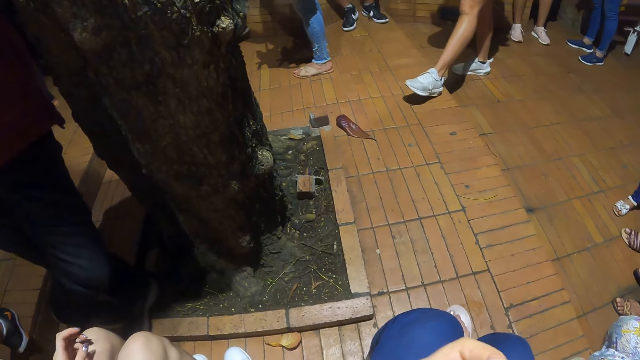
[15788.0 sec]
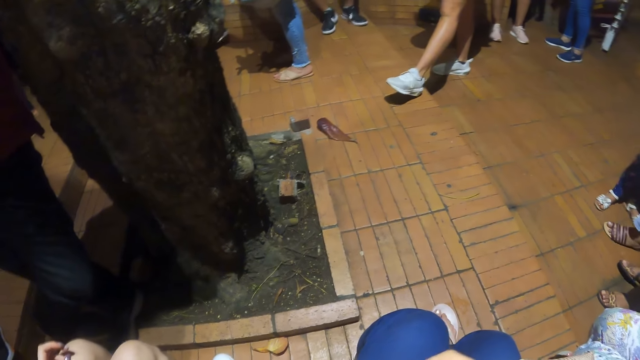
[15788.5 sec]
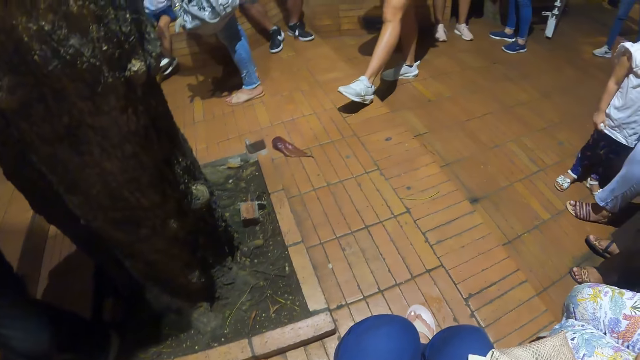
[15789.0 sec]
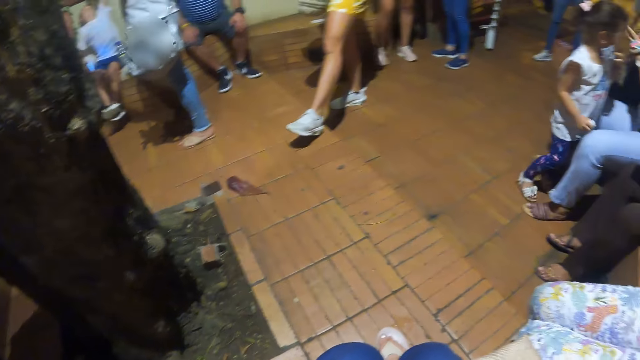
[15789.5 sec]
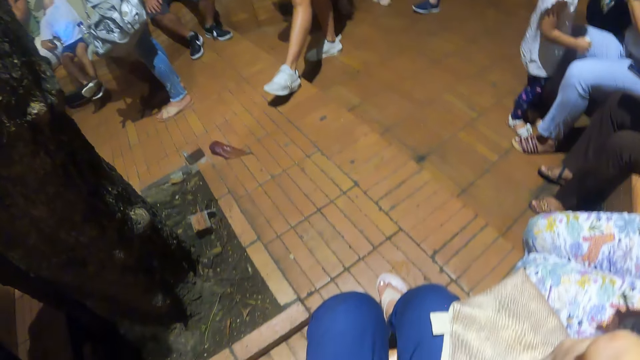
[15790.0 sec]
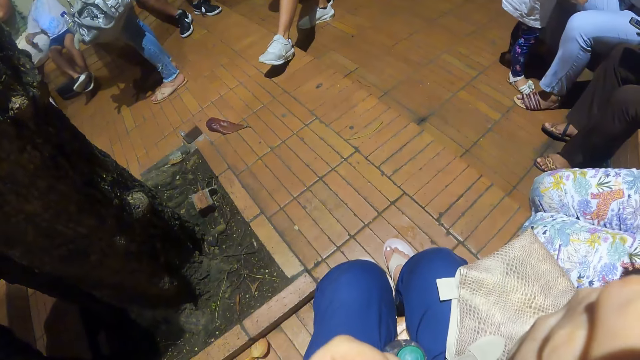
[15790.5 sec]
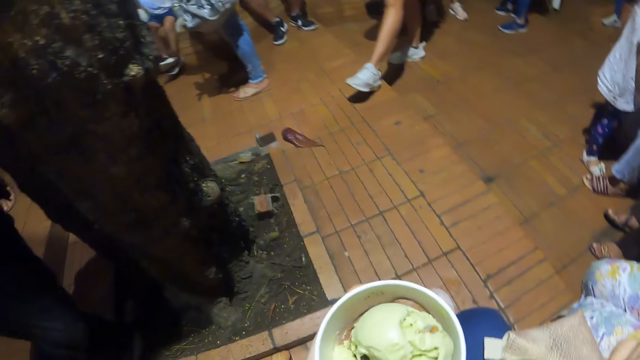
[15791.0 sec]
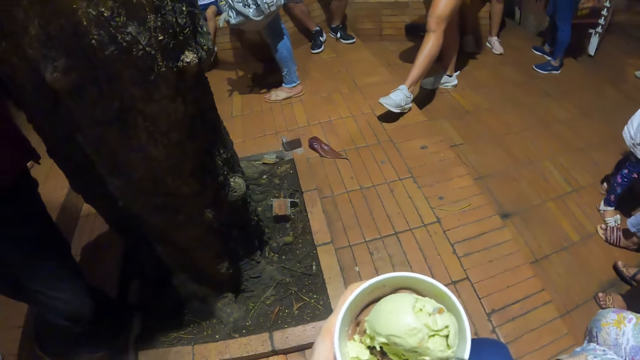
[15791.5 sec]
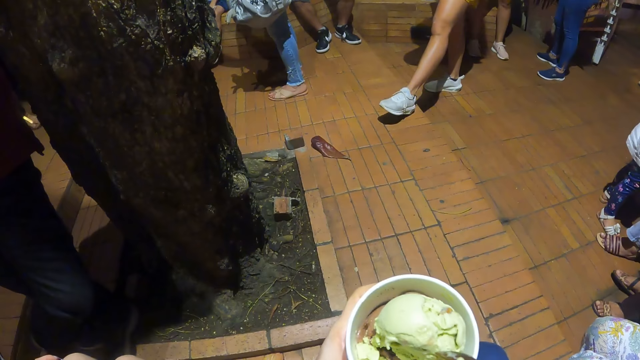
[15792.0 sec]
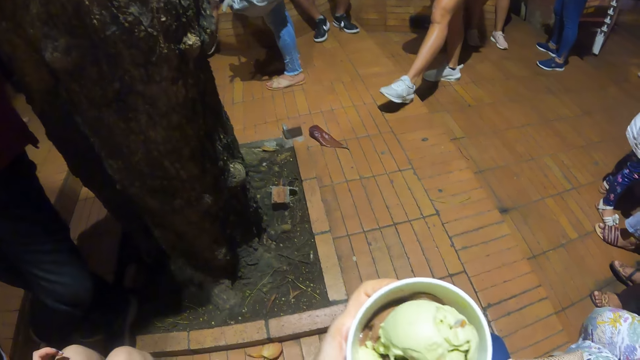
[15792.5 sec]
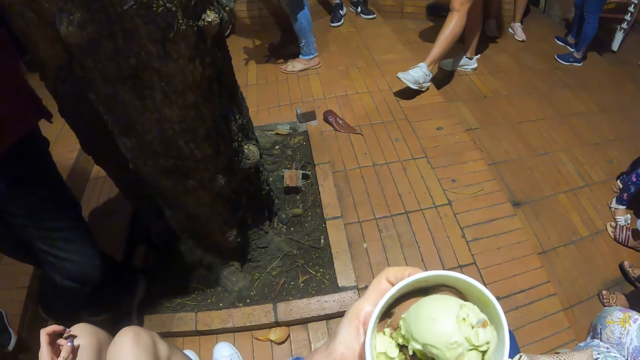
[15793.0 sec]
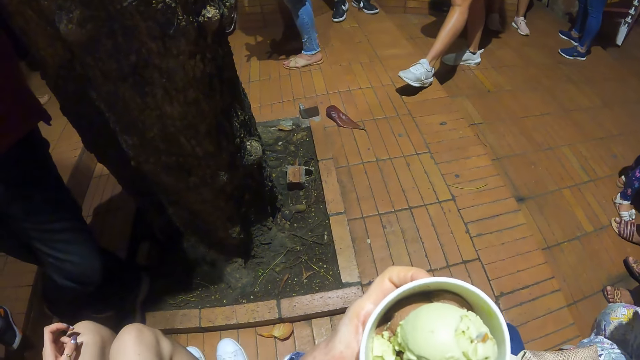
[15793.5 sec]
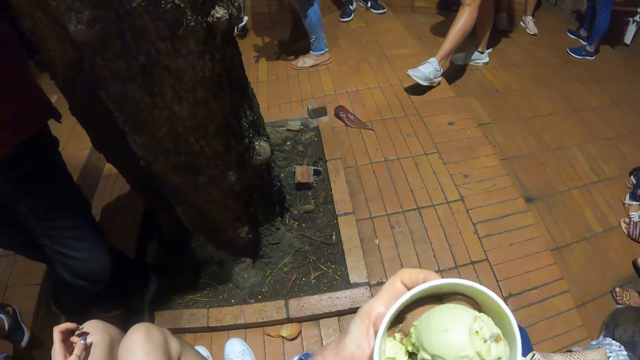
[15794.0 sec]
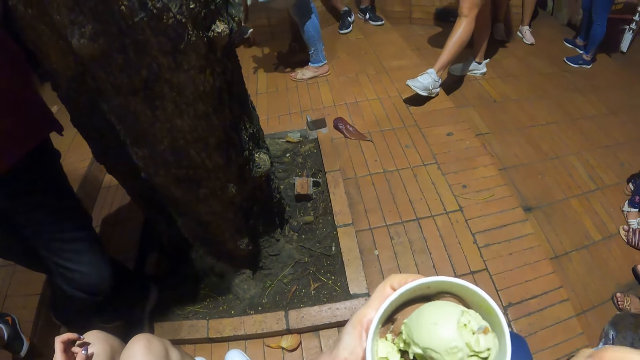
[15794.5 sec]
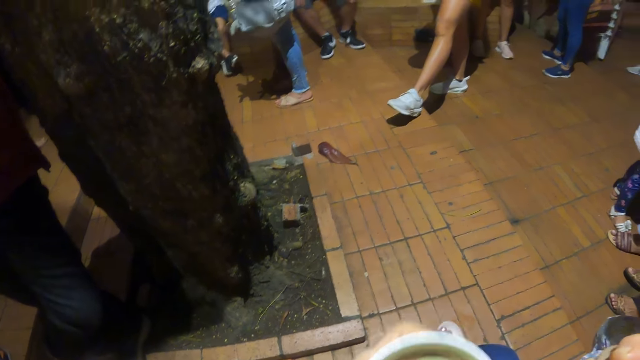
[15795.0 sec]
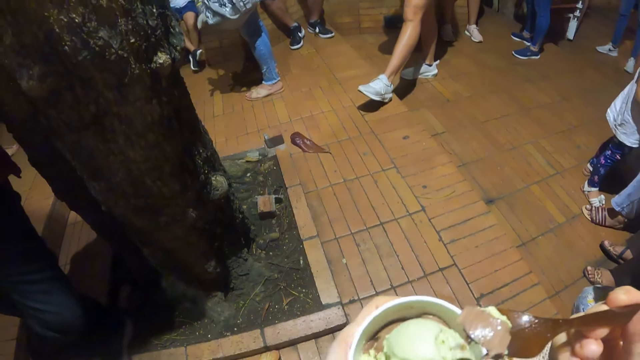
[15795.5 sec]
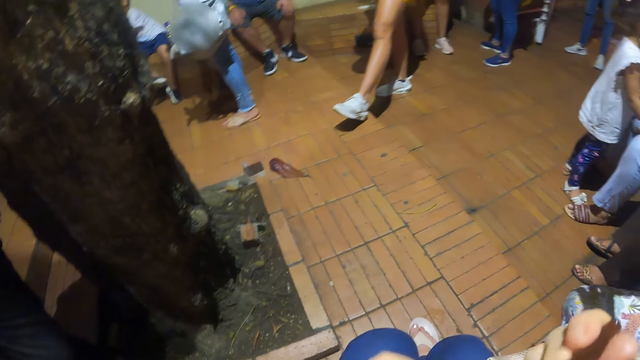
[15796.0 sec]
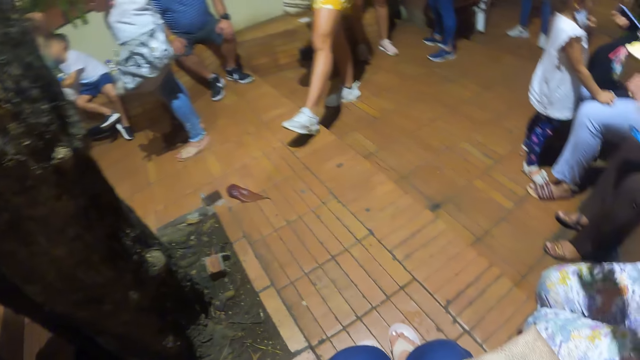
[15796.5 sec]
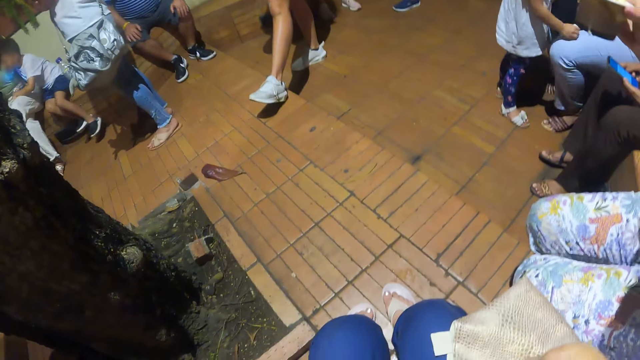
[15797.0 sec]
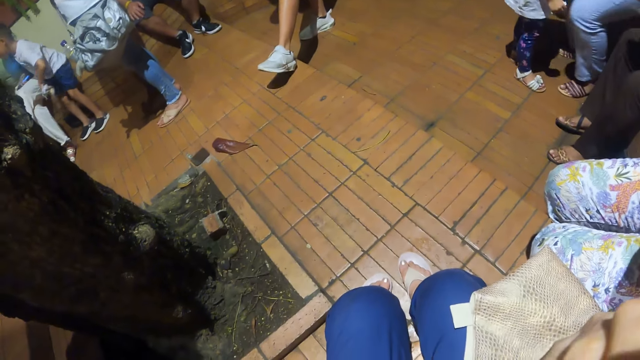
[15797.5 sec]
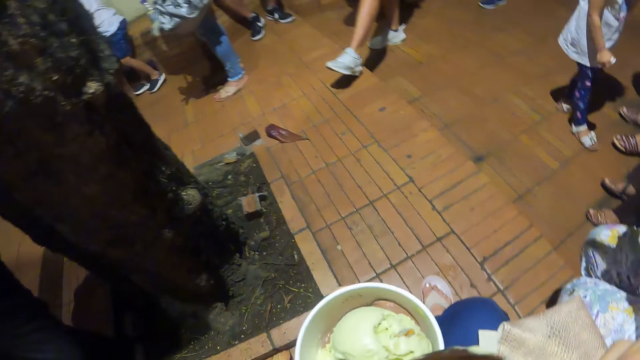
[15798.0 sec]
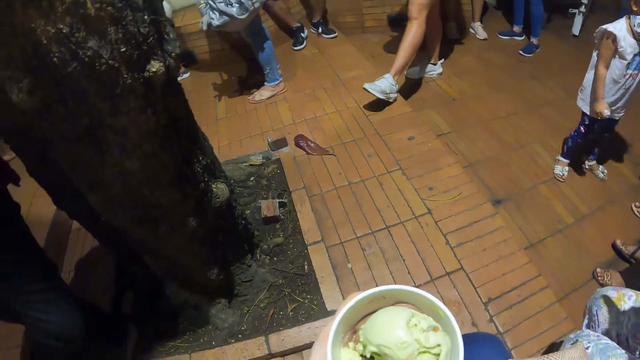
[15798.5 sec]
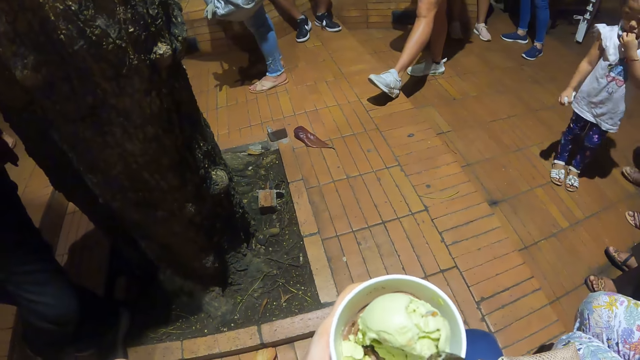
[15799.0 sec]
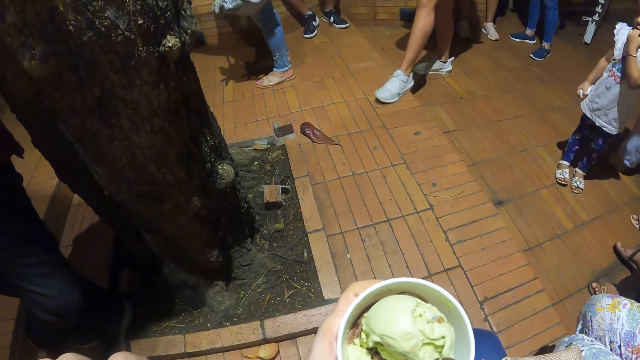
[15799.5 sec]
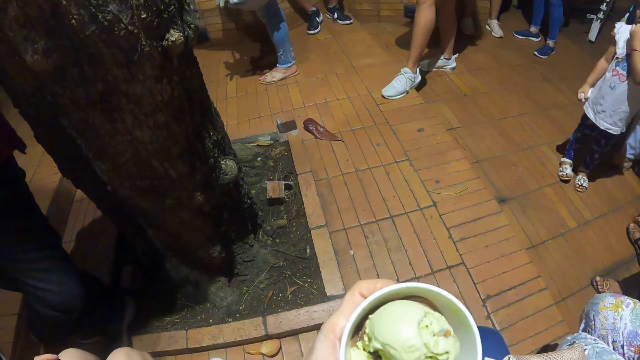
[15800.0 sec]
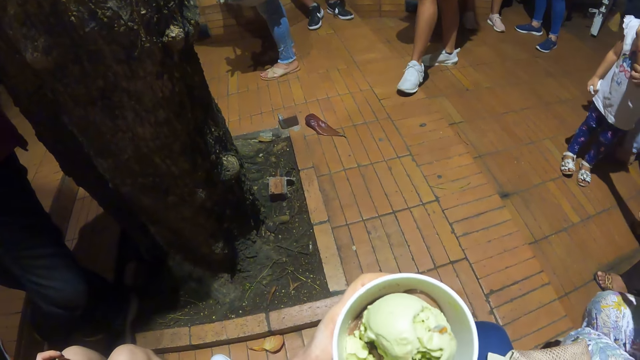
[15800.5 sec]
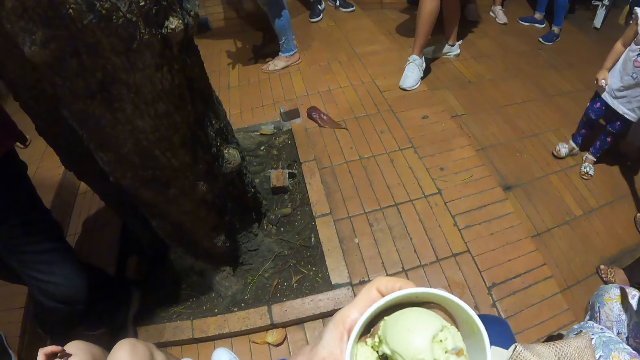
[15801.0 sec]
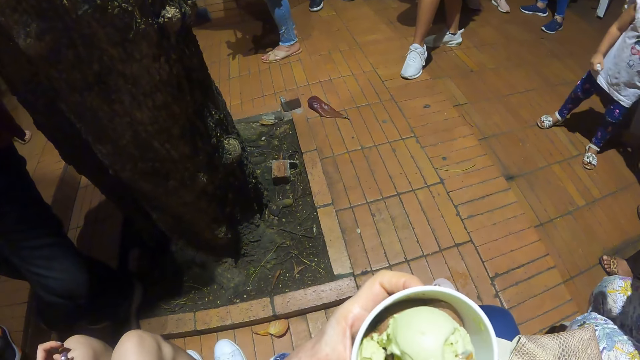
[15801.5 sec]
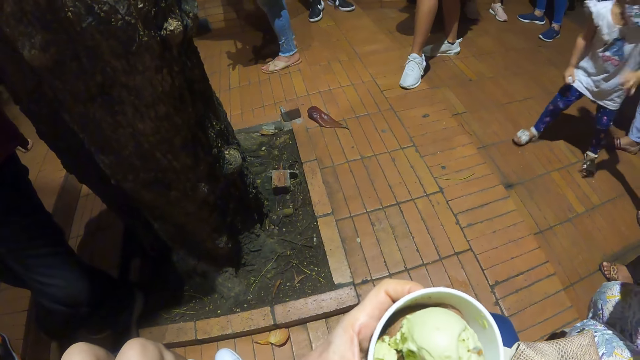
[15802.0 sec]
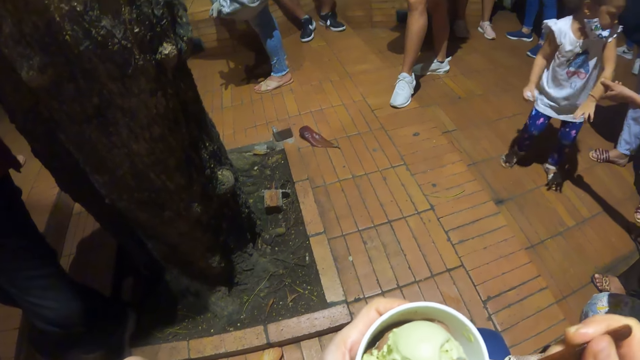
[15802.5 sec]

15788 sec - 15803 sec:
The camera wearer scoops the food with a spoon. They eat ice cream. They look around. They look at the ice cream. They scoop the ice cream. They eat the ice cream. They look at the ice cream. They look around. They move the tin. They scoop the food with the spoon.

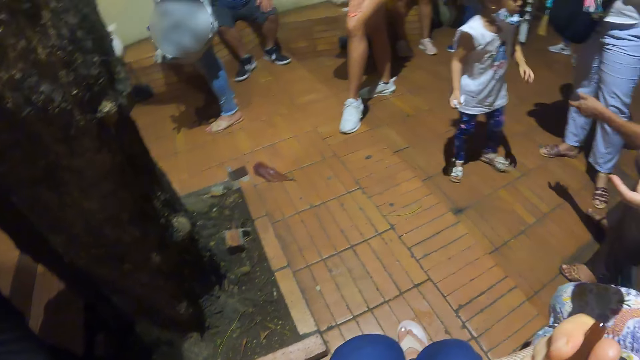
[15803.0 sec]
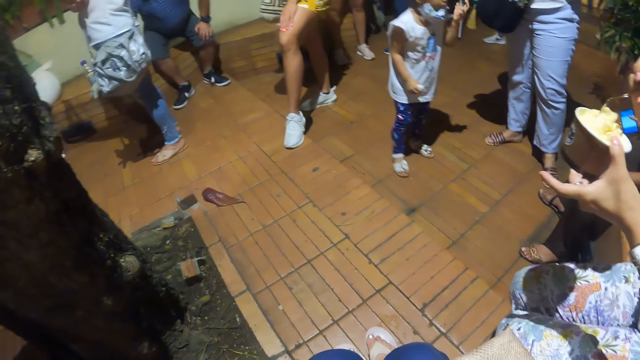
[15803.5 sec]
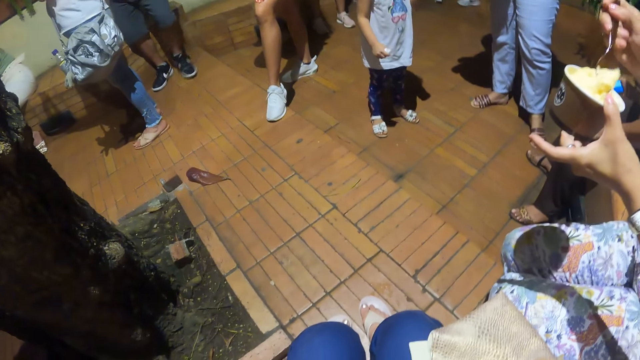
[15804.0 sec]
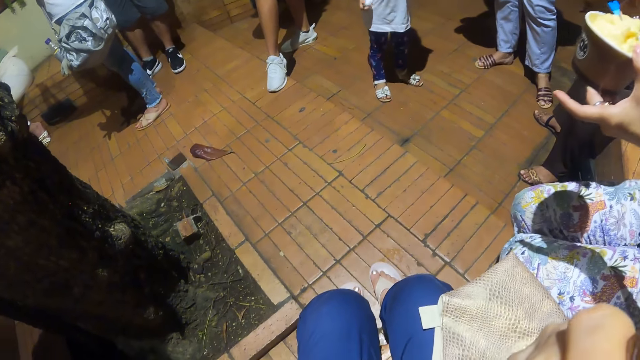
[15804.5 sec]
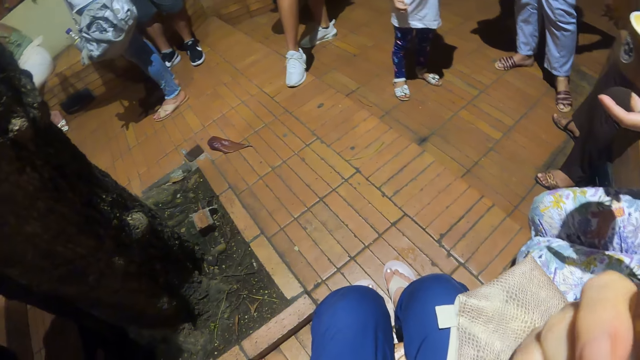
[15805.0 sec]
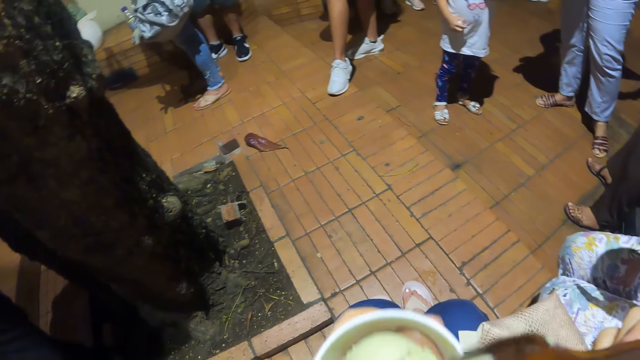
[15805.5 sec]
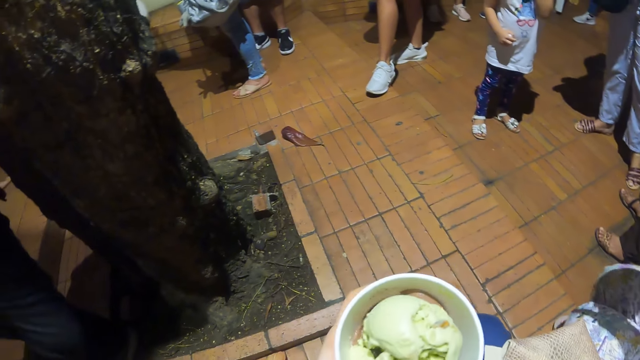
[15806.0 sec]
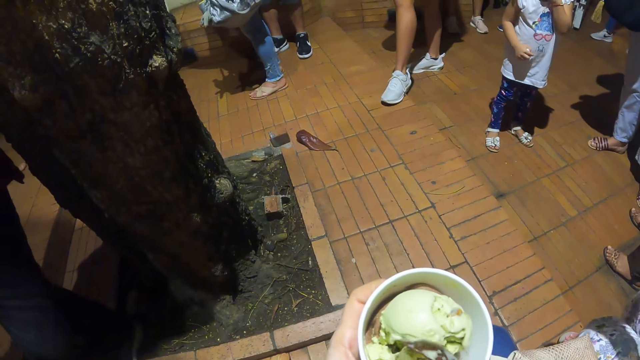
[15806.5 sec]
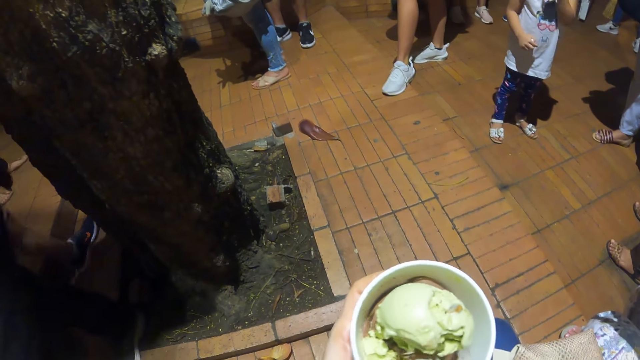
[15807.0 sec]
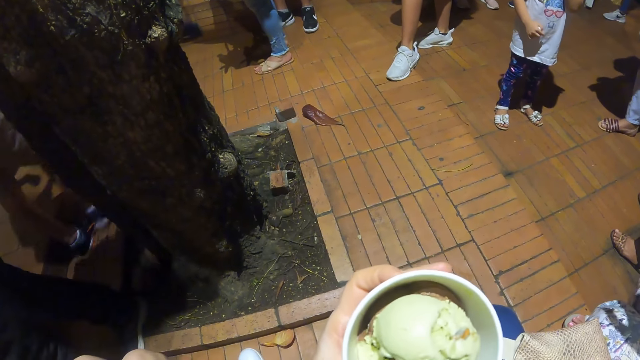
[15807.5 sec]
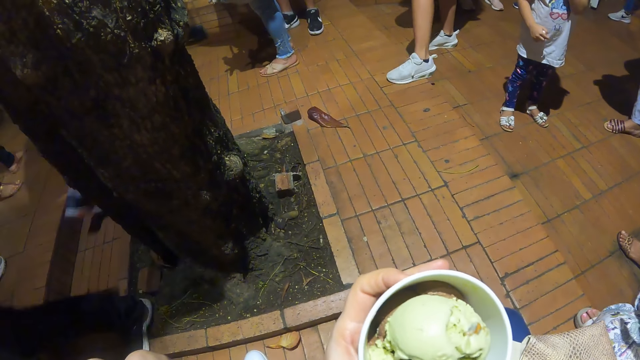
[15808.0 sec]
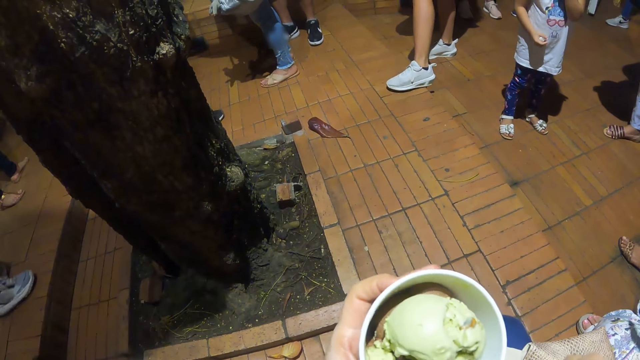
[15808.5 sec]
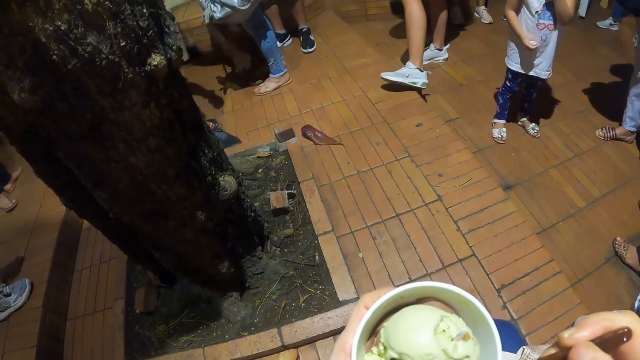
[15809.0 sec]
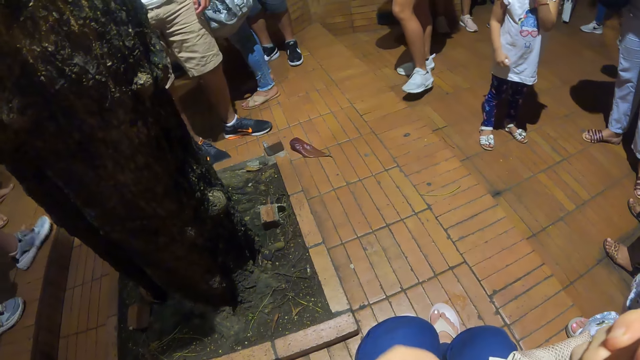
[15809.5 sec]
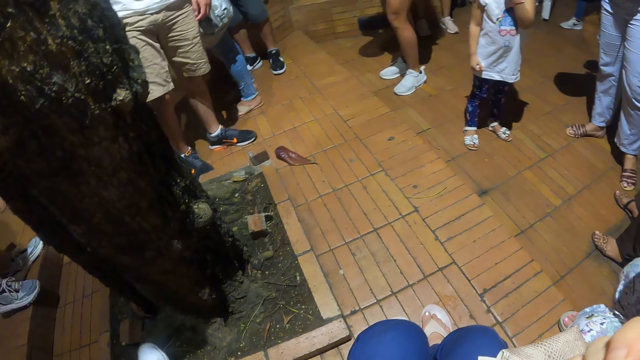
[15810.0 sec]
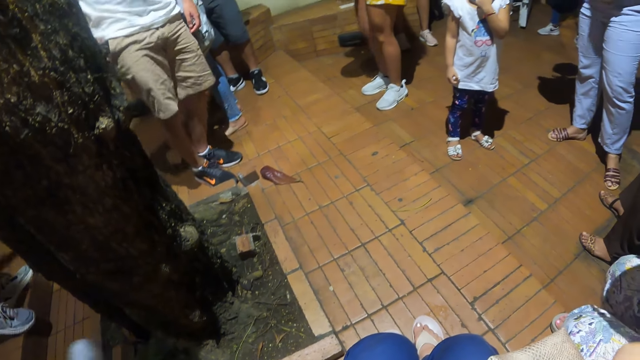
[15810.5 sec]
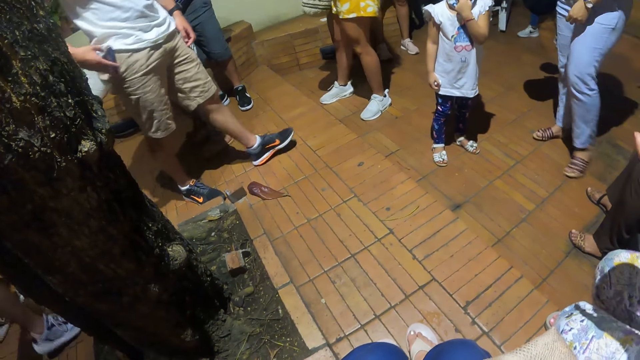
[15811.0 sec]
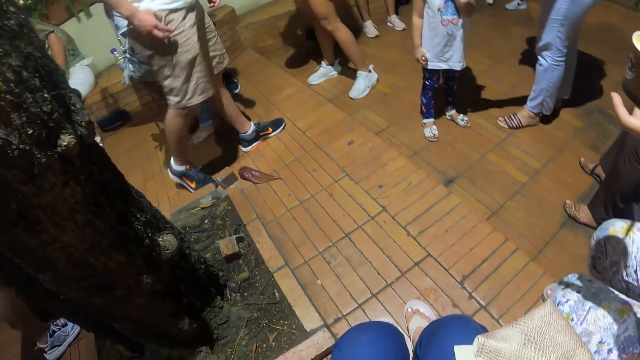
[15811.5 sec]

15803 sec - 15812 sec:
The camera wearer eats ice cream and looks around. They move the tin. They scoop the food with a spoon. They eat the ice cream. They move the tin and look around.
